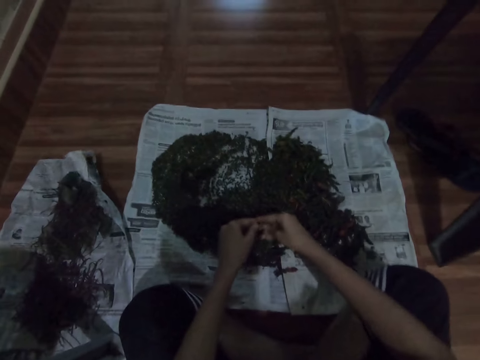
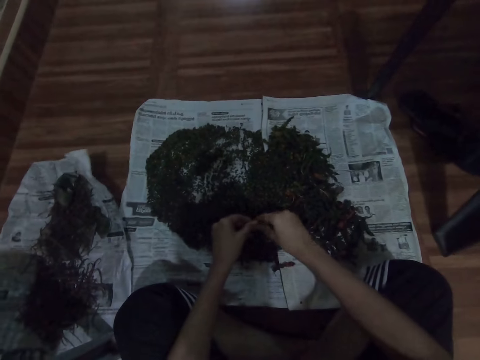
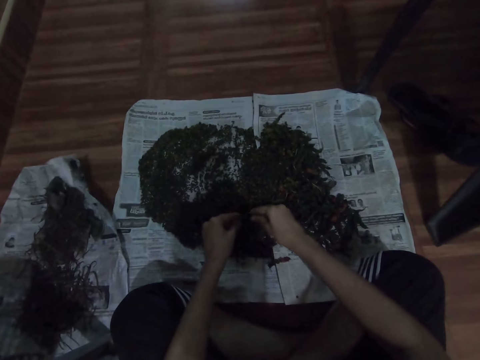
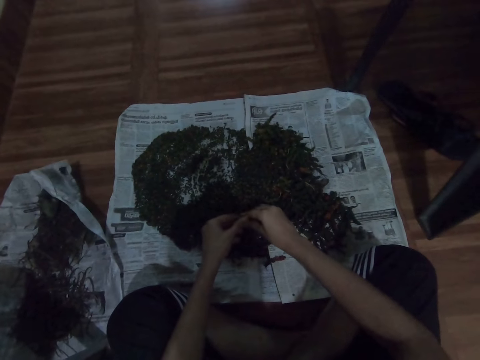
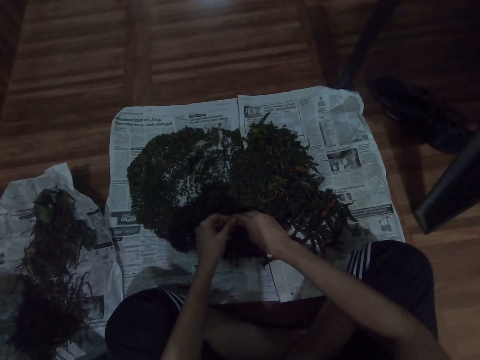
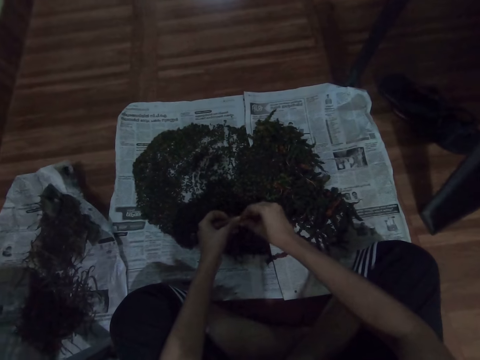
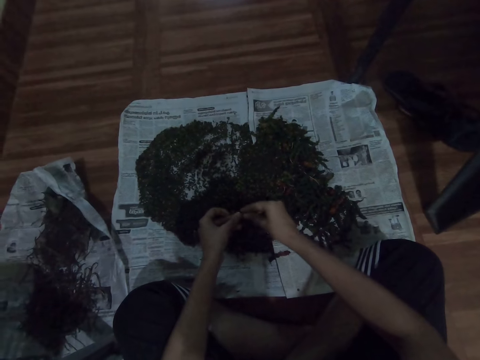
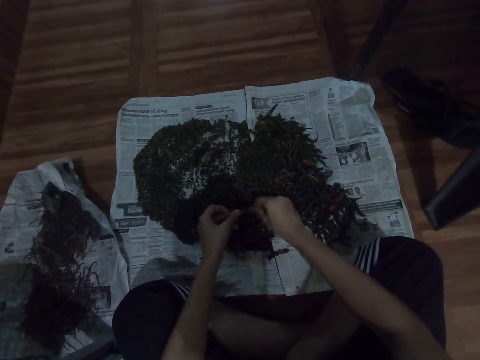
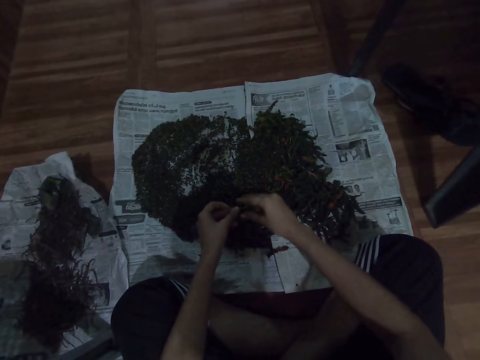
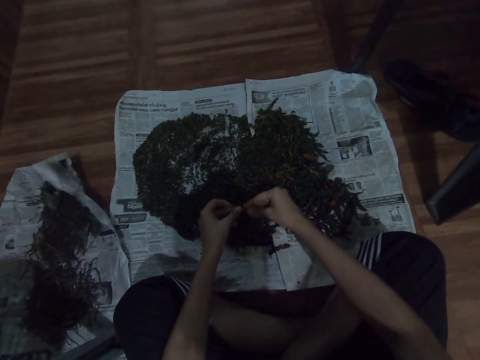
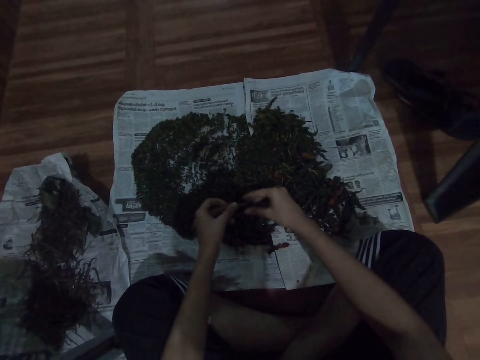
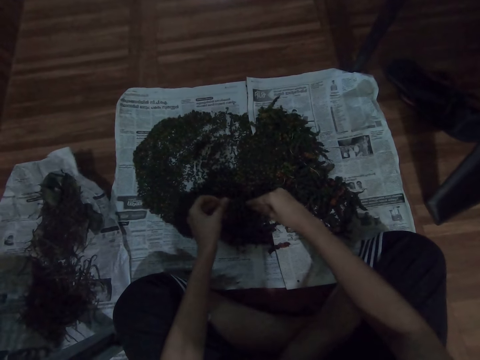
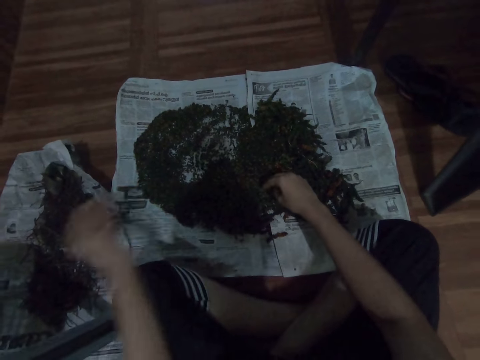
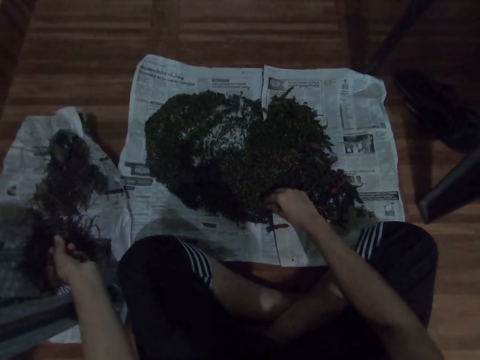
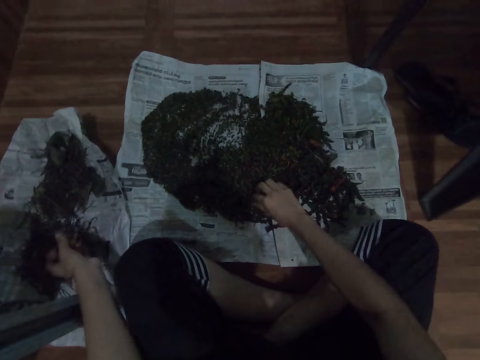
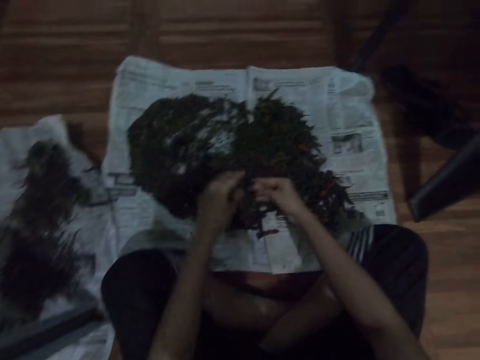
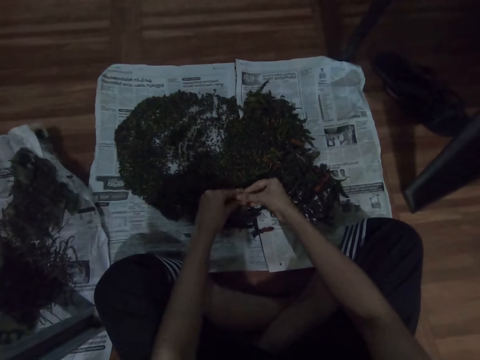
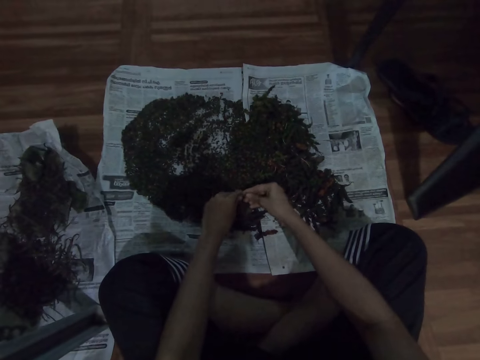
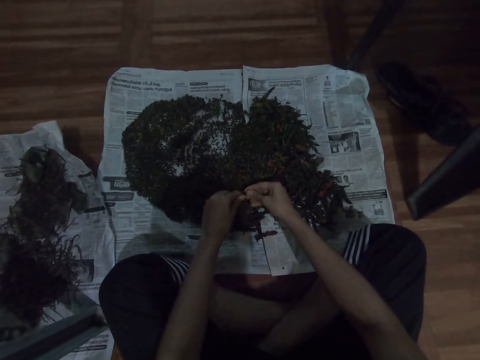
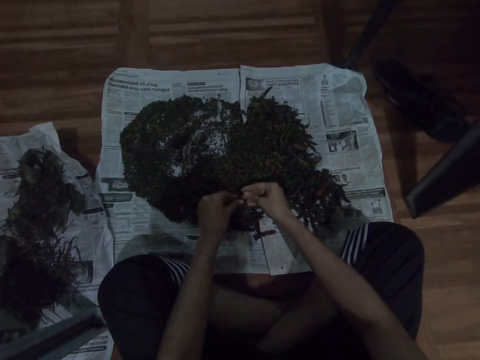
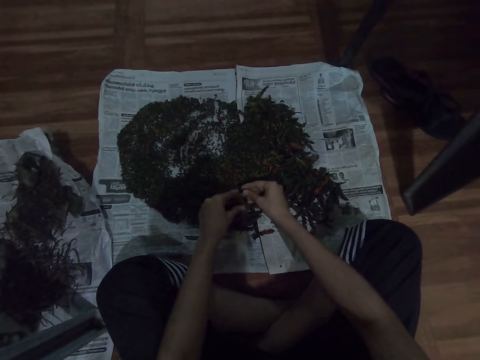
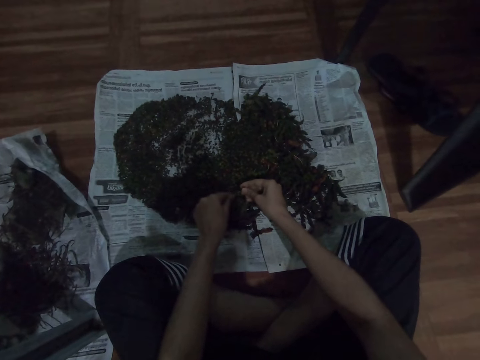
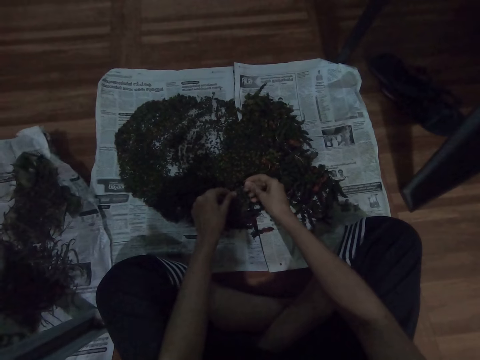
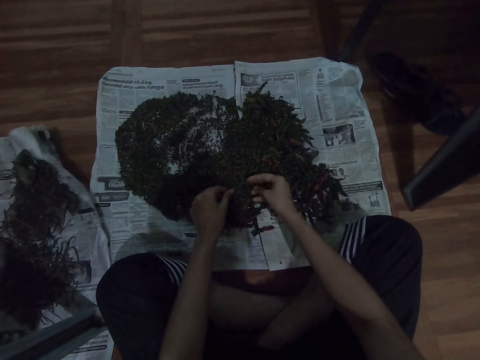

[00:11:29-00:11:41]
The camera wearer drops the herbs on the magazine paper. They place the dirt on the paper. They pick the vegetables. They select the vegetables. They scrub off the outer core of the herbs.

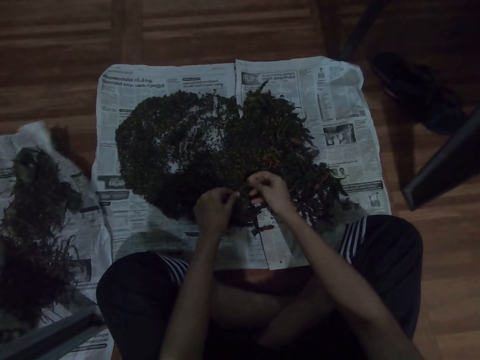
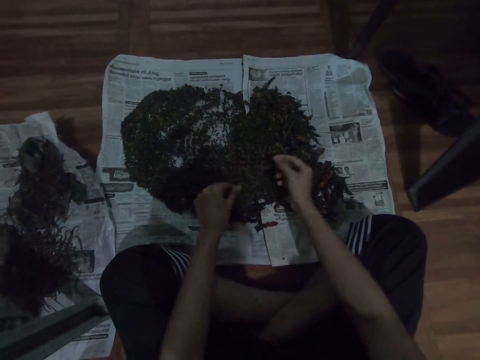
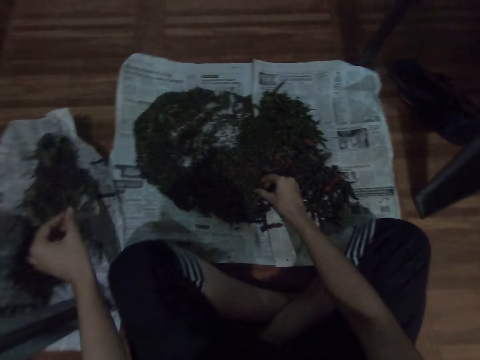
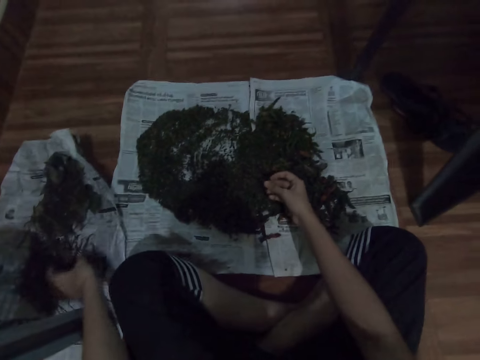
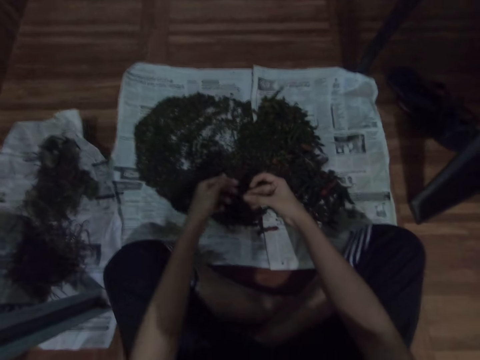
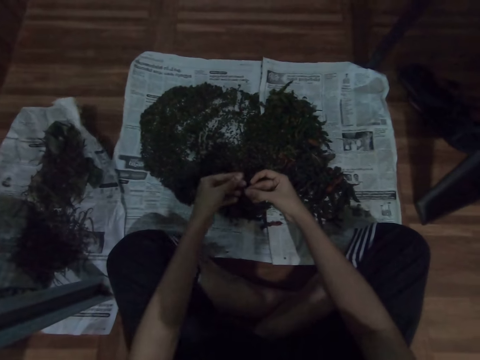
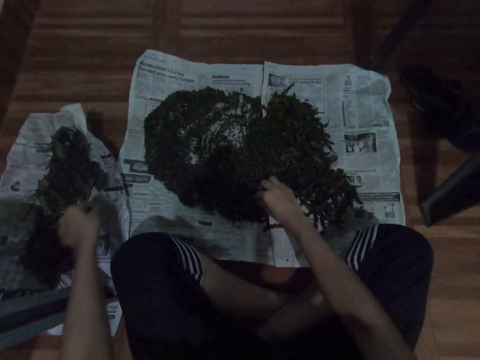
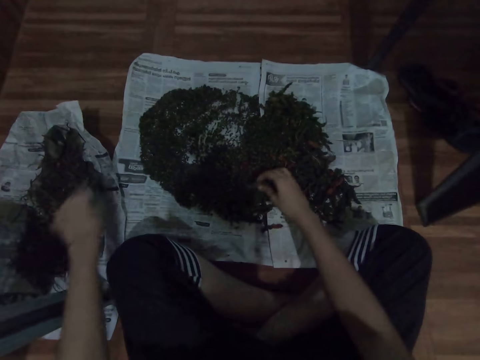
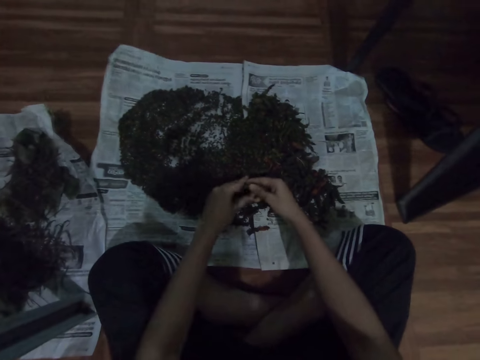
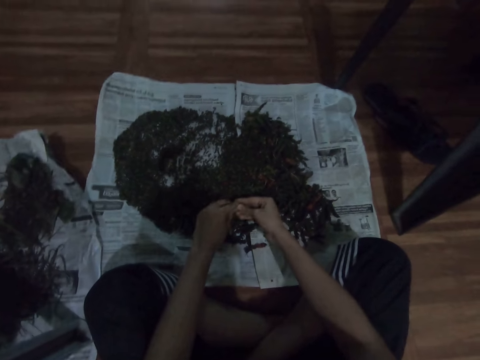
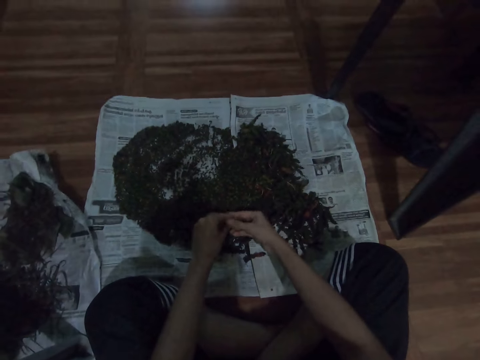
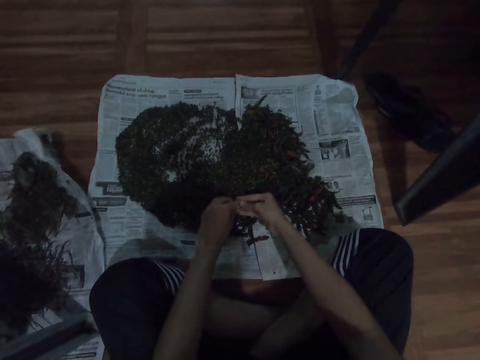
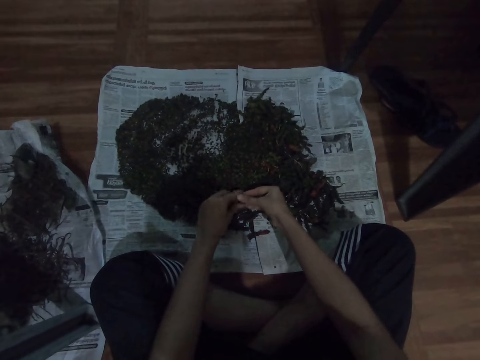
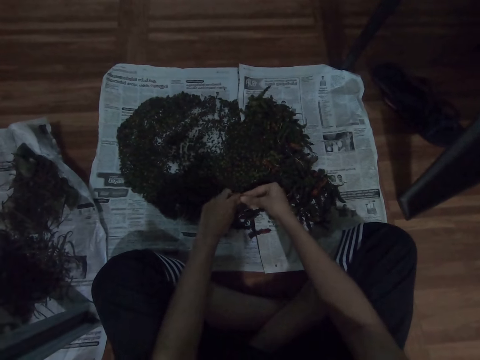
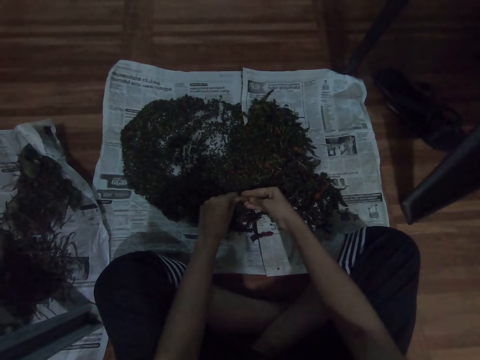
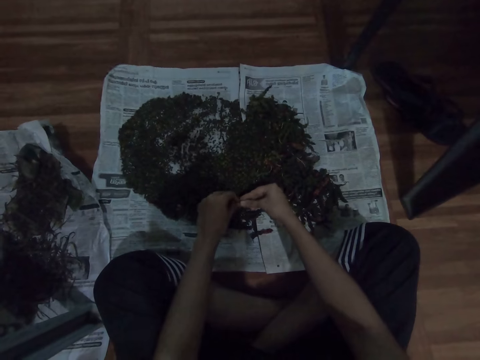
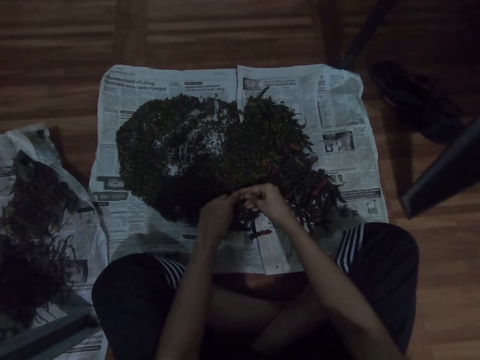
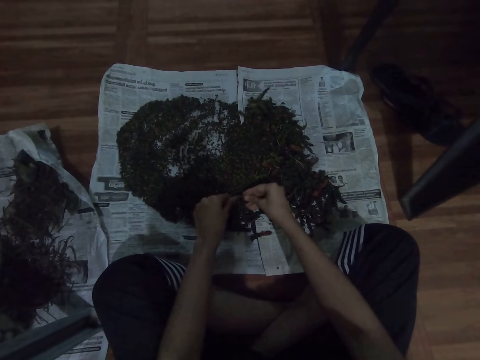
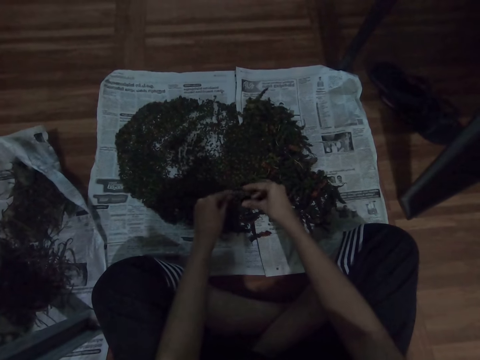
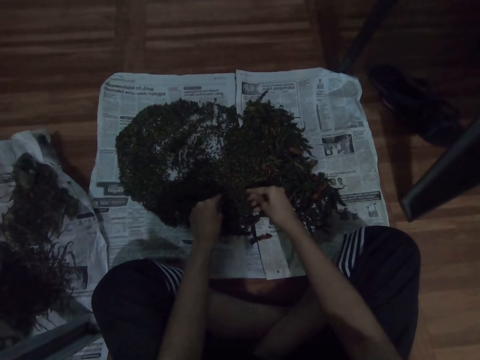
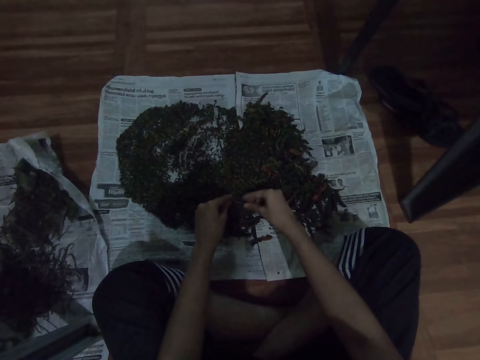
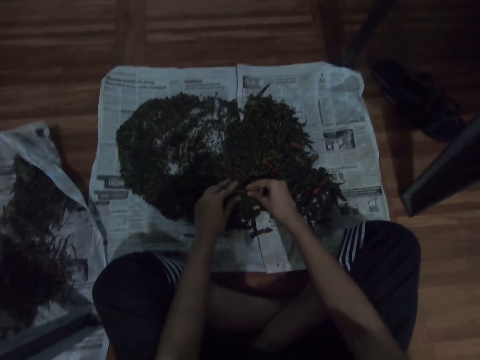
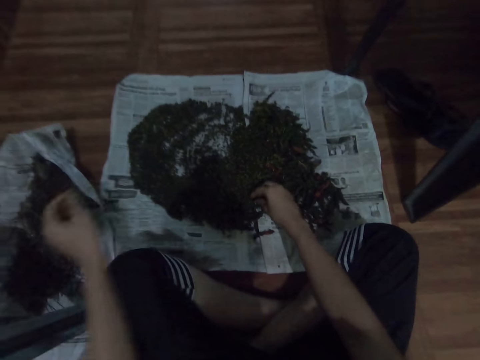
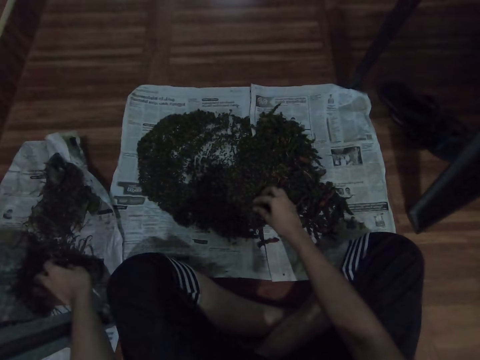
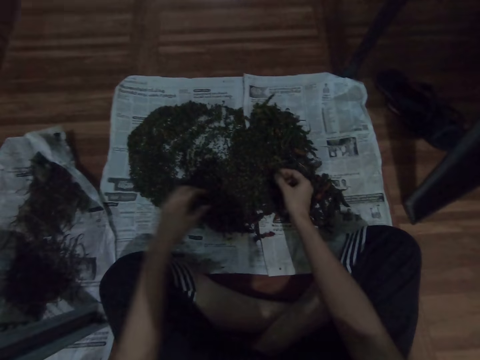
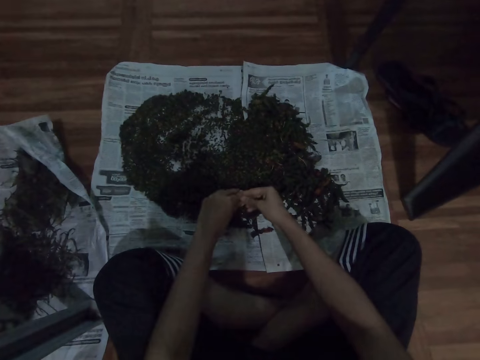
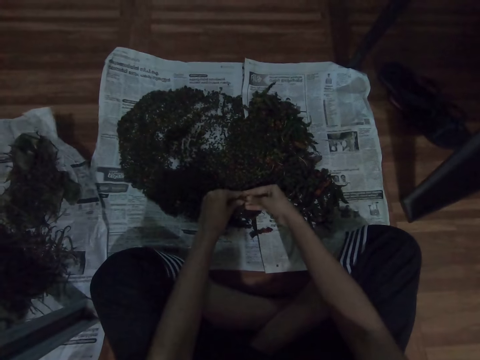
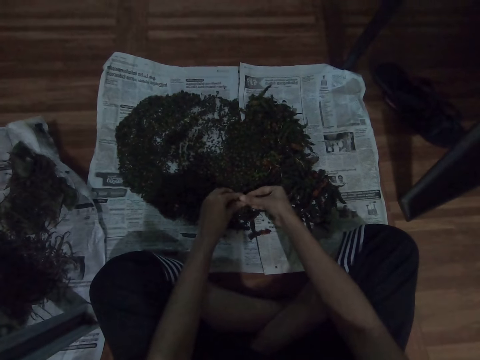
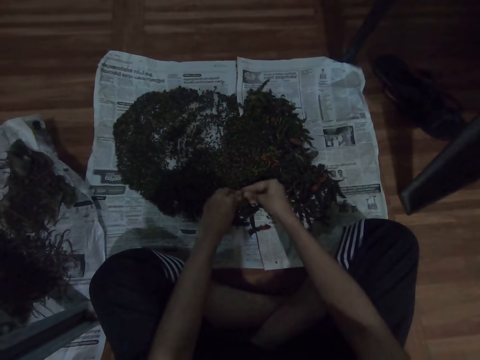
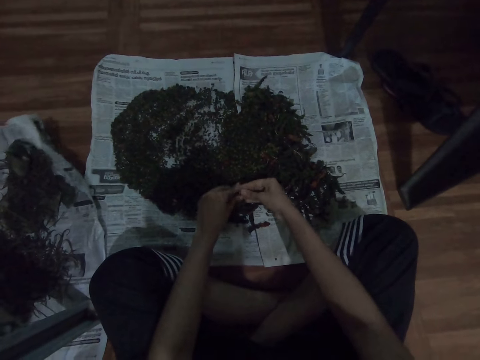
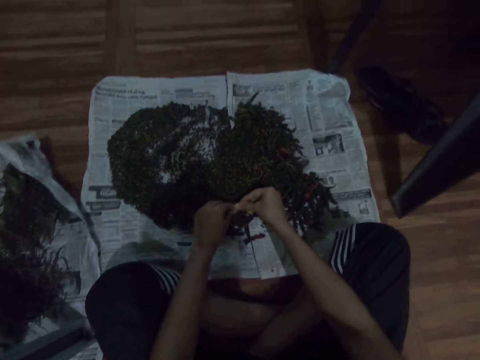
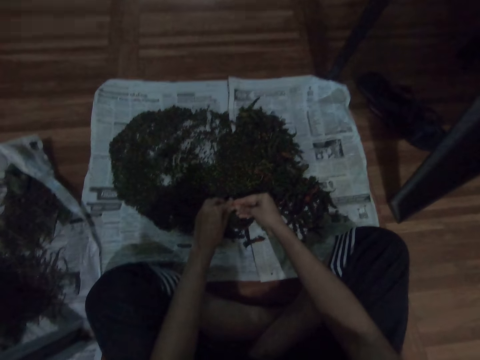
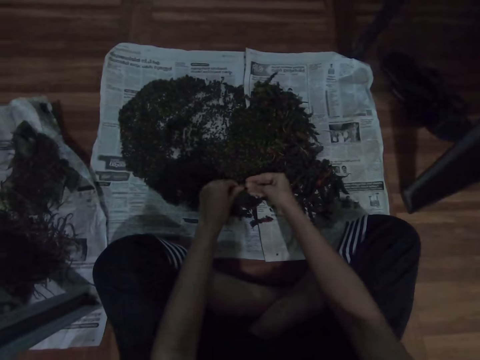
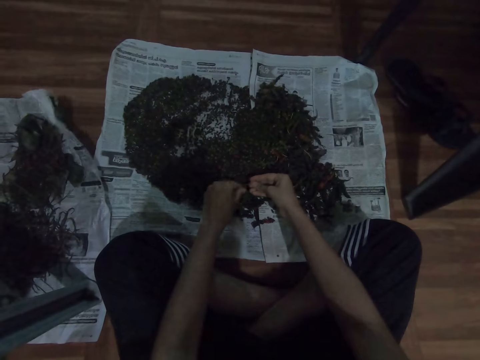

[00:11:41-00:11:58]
The camera wearer drops the herbs on the magazine paper. They place the dirt on the paper. They pick the vegetables. They select the vegetables. They scrub off the outer core of the herbs. They drop the herbs on the magazine paper. They place the dirt on the paper. They pick the vegetables. They scrub off the outer core of the herbs. They select the vegetables.
